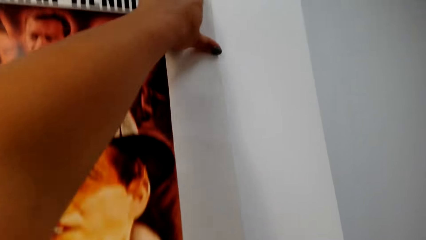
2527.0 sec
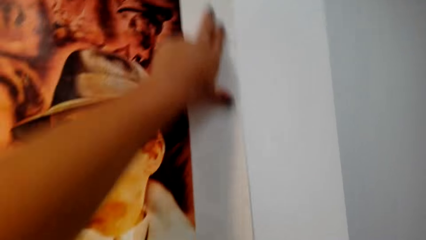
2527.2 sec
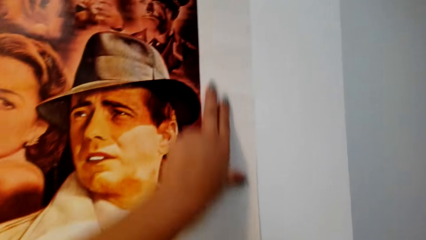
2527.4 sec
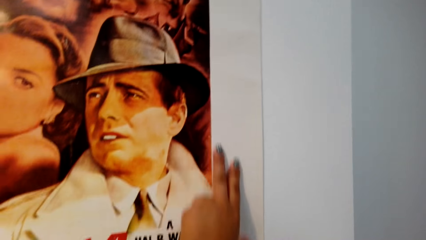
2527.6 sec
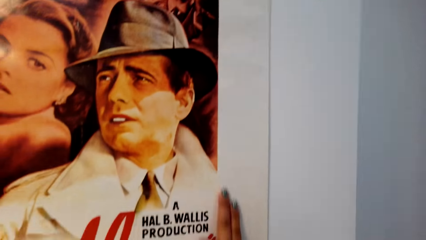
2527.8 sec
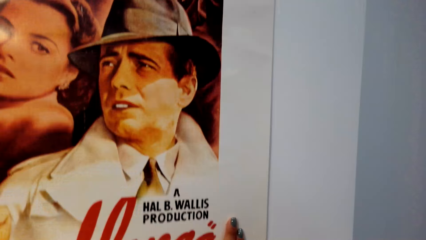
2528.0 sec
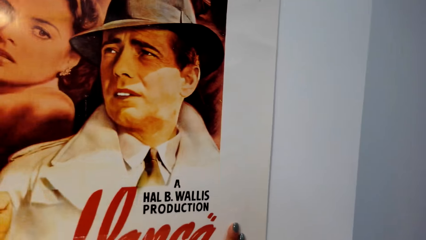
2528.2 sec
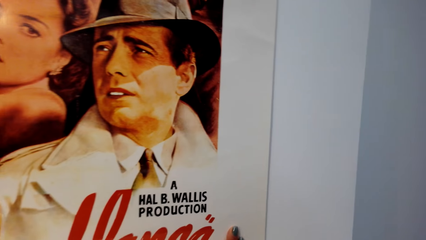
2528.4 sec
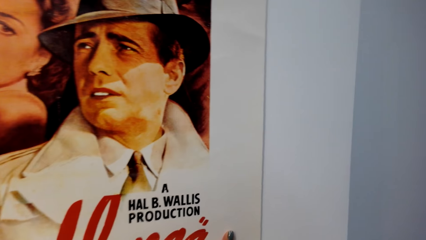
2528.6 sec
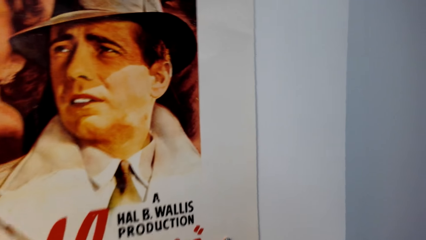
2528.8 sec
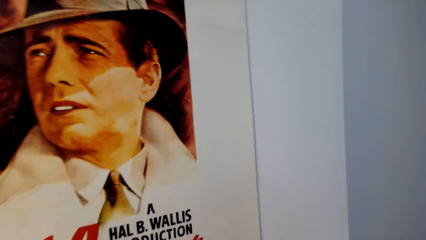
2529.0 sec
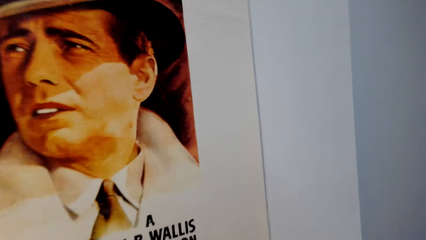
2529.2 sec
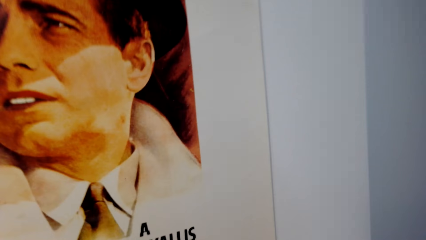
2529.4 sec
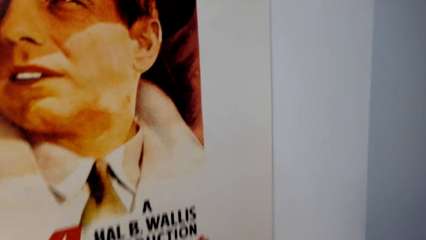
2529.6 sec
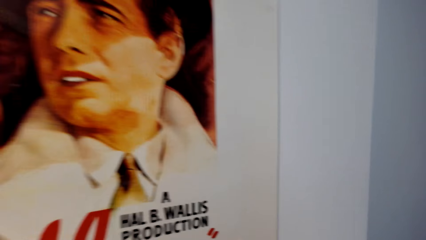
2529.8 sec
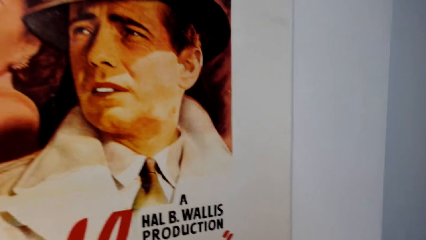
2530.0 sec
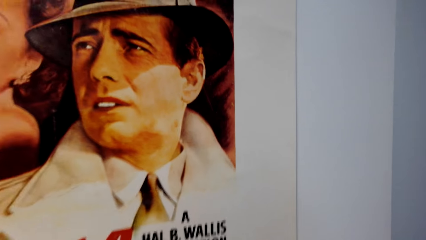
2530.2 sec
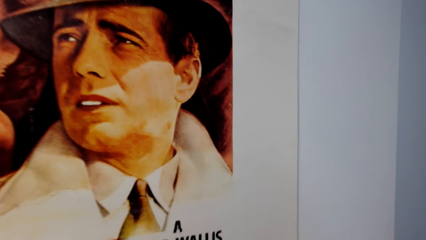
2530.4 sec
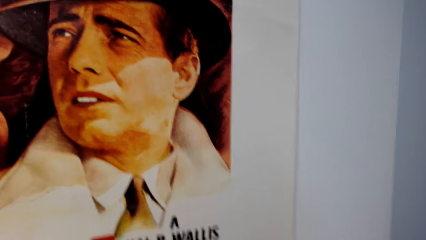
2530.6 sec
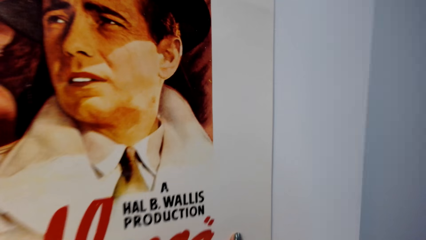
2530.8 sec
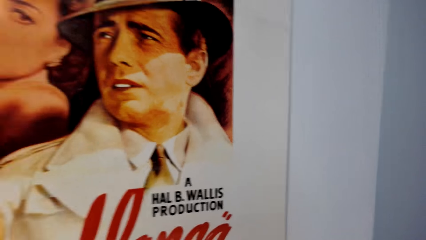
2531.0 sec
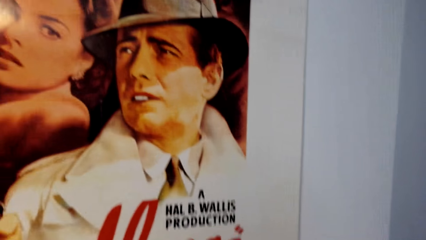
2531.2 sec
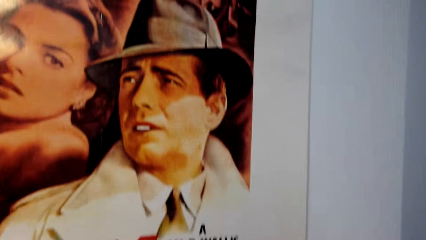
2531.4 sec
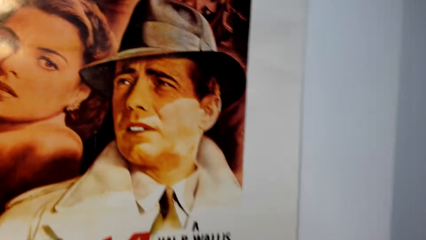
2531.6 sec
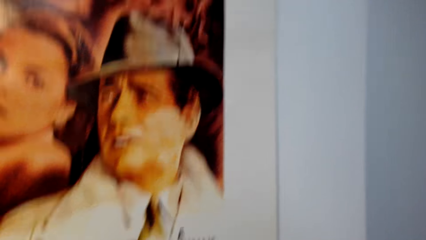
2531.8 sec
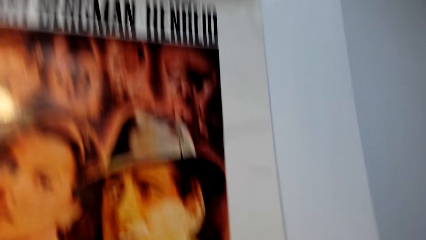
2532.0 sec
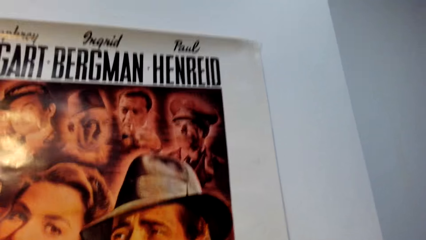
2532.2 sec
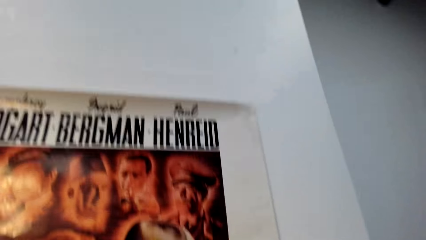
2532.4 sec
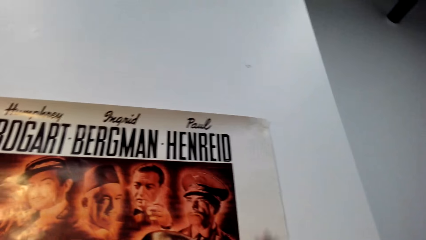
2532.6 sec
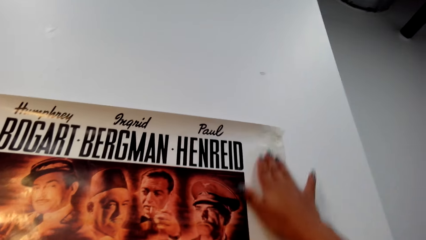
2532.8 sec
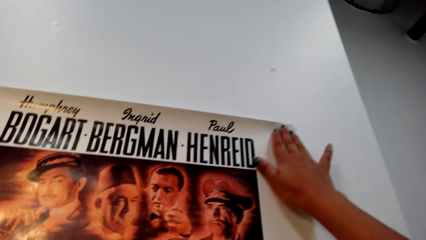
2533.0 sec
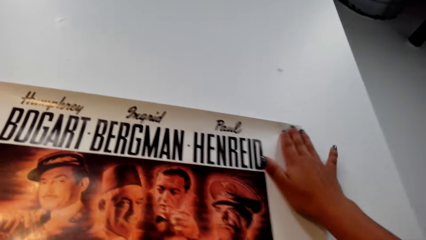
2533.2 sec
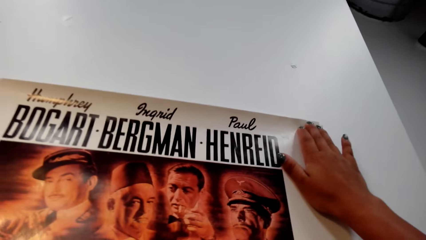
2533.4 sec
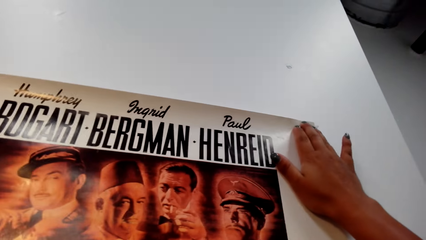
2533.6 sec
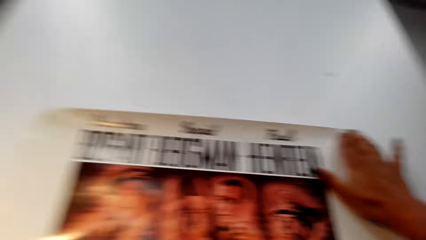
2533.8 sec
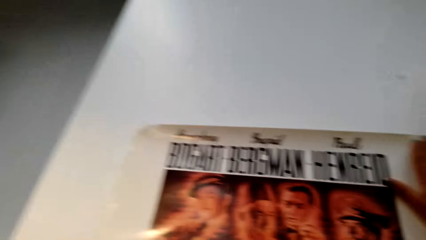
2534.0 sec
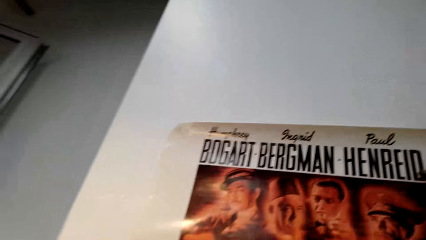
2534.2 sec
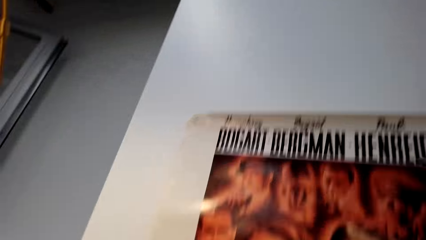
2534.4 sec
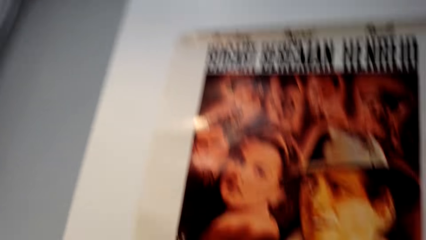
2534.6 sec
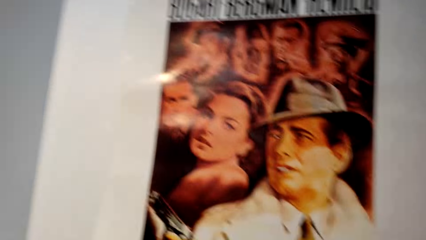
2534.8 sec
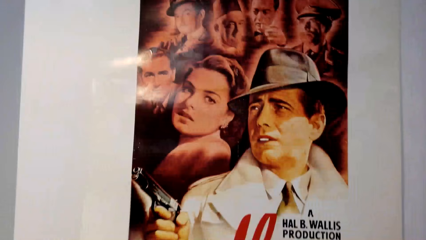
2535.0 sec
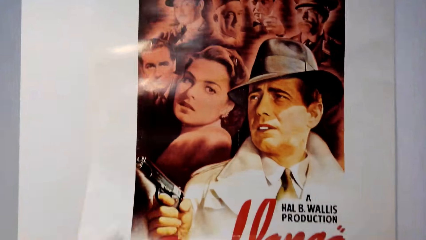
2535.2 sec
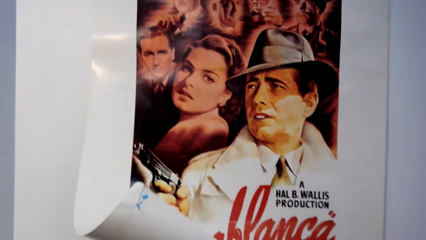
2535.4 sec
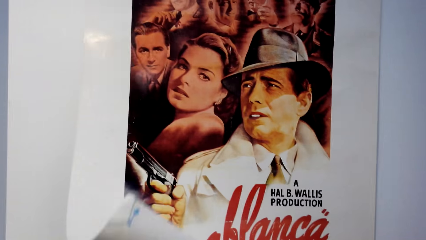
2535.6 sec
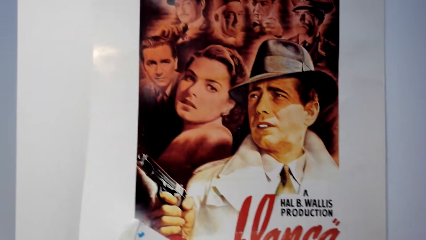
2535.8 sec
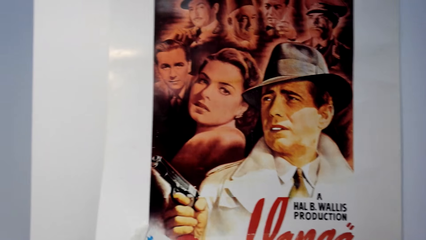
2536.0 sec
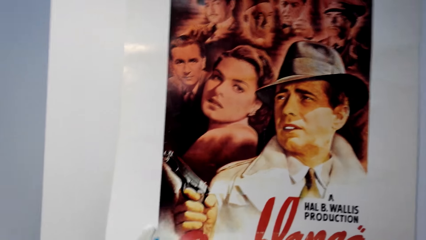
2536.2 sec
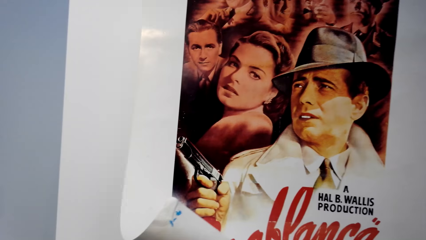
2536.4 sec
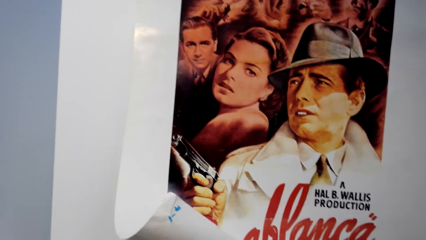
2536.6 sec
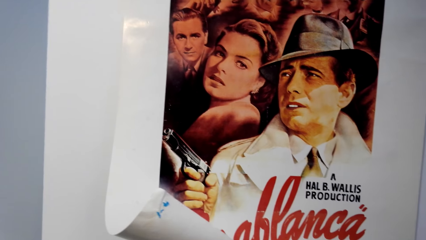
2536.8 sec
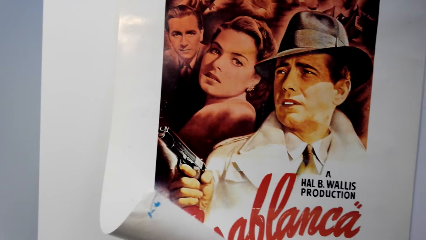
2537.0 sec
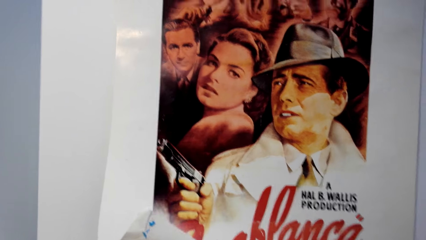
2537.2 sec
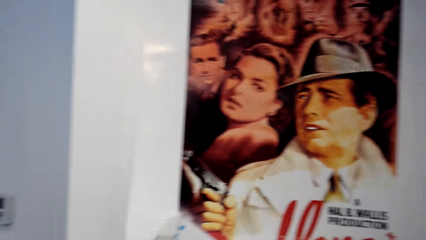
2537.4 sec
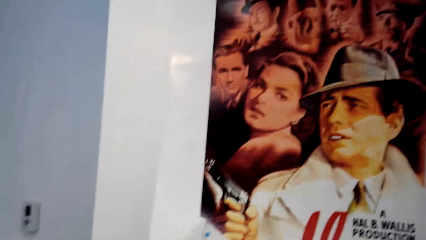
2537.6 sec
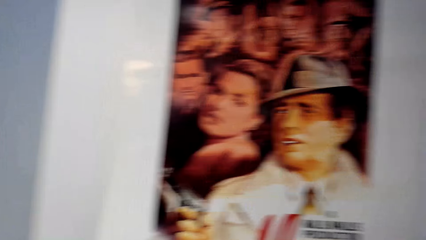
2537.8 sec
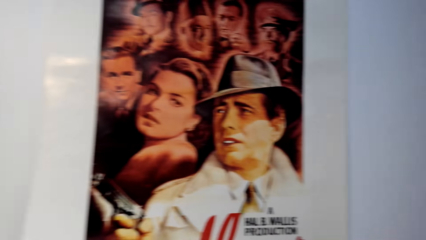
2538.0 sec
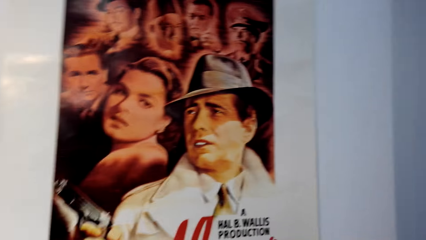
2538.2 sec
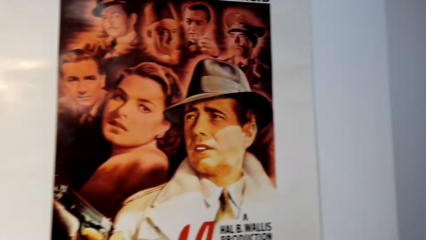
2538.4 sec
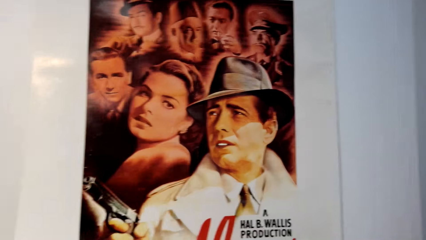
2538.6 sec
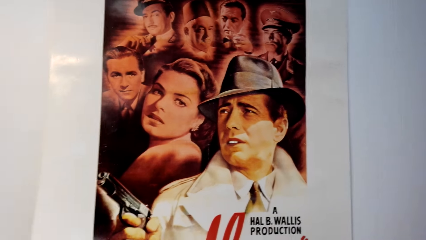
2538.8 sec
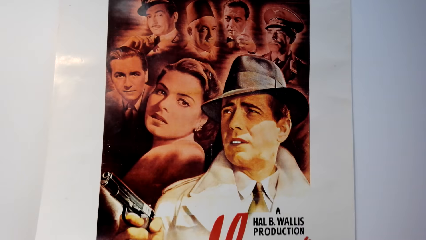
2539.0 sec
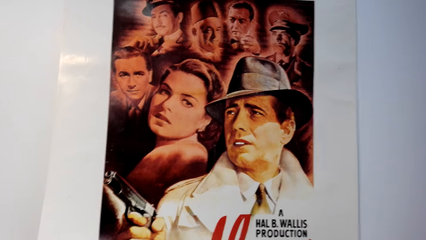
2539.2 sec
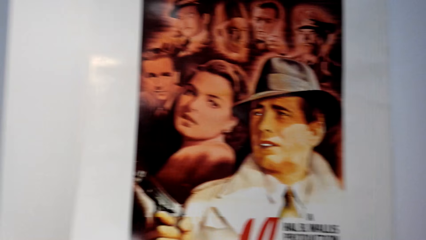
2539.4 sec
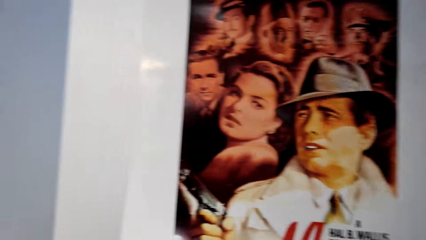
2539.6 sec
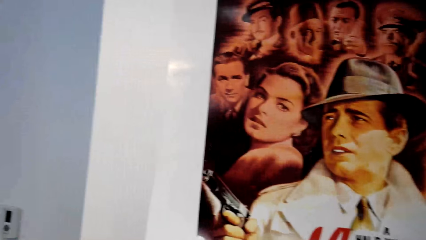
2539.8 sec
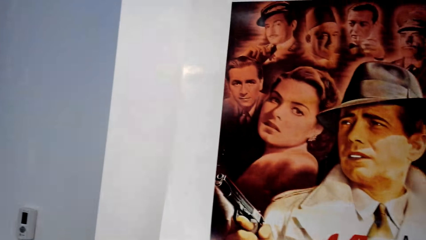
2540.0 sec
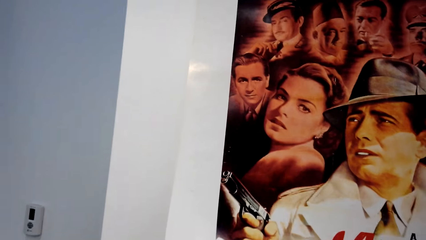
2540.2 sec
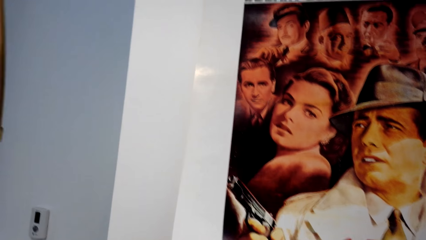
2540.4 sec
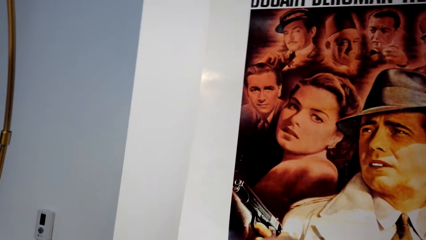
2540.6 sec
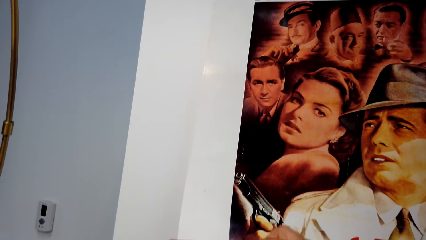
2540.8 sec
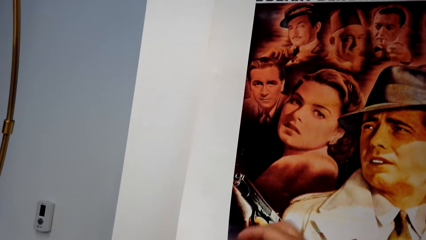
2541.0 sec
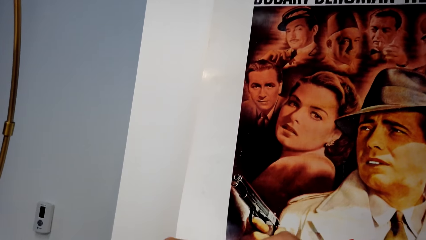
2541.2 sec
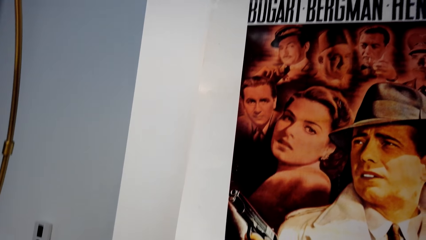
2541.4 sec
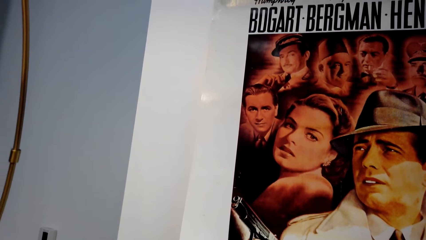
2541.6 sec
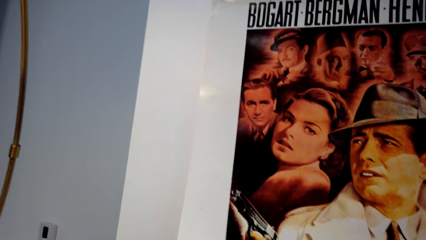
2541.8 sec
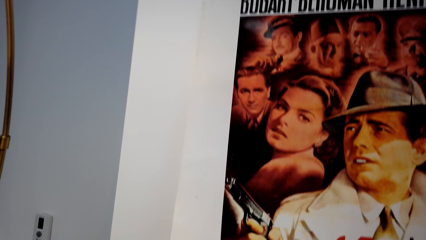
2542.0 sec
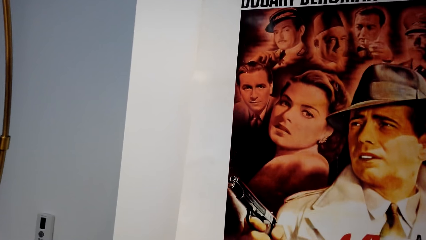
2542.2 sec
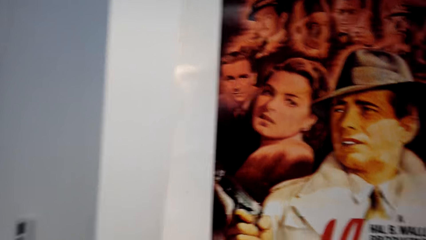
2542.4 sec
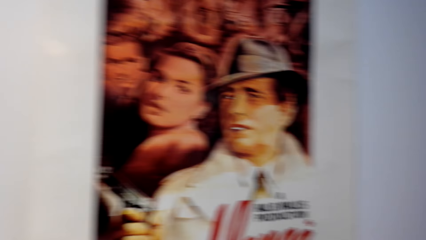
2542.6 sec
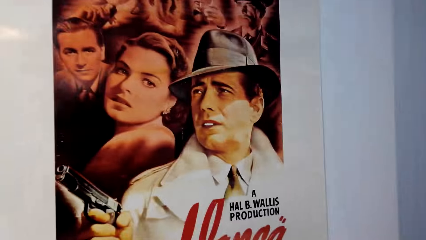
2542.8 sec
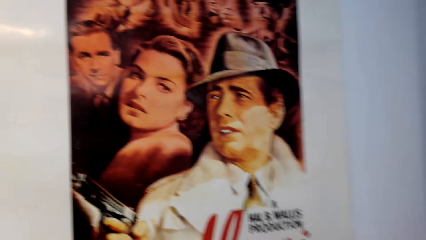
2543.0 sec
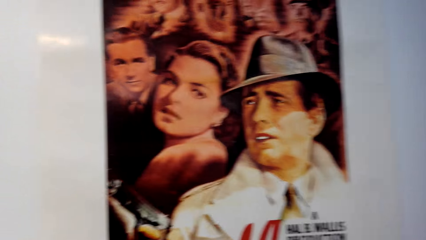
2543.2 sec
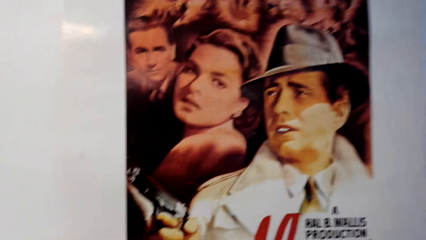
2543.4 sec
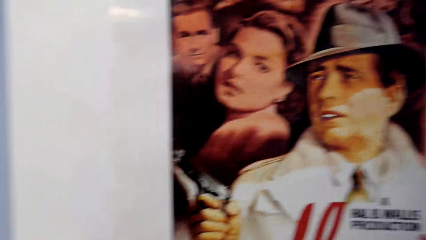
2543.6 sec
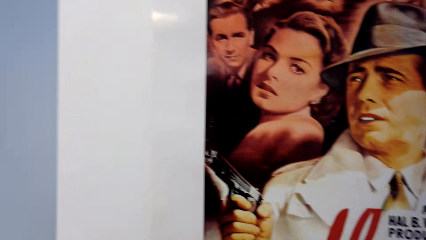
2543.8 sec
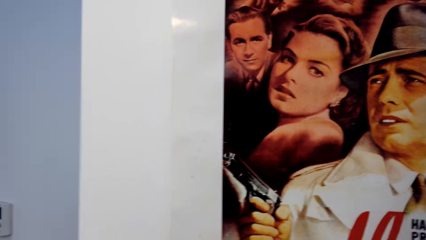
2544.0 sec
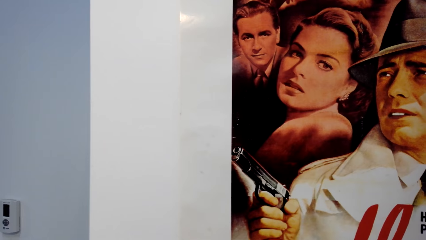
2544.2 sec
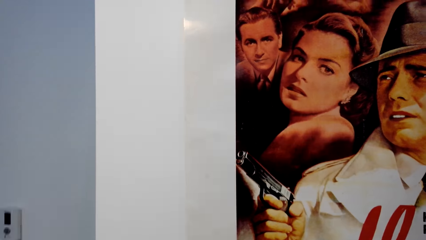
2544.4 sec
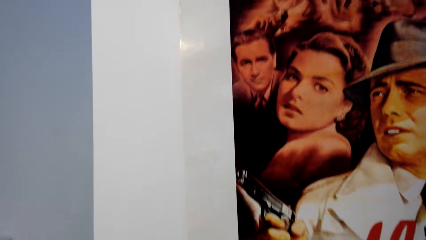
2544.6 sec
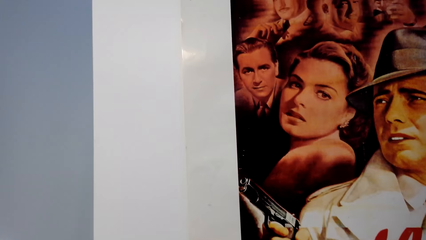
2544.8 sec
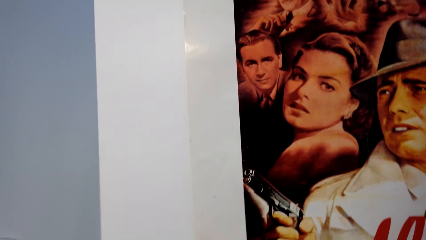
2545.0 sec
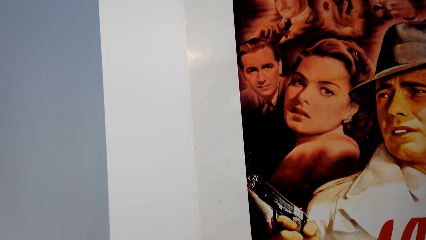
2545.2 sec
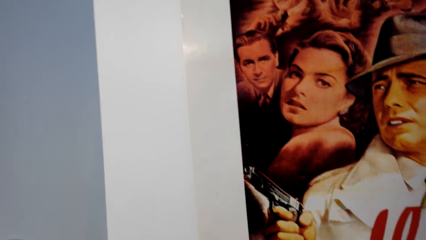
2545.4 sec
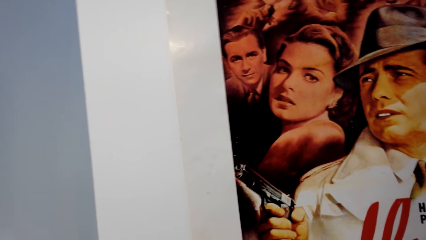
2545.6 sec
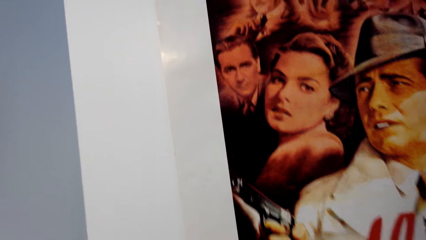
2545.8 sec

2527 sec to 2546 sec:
The camera wearer presses the poster on the wall. They straighten a wall paper. They touch the paper on the wall. They converse. They stick the wall paper on the wall.
